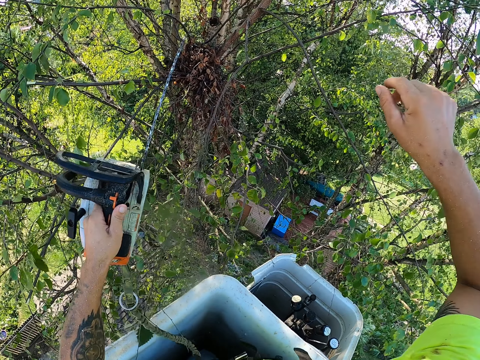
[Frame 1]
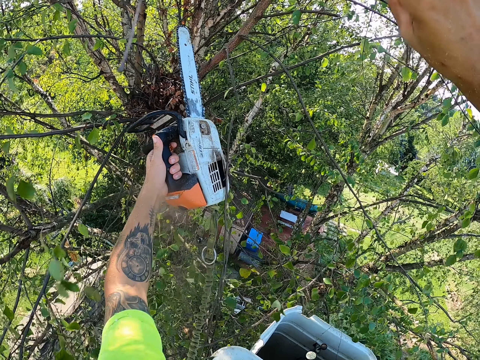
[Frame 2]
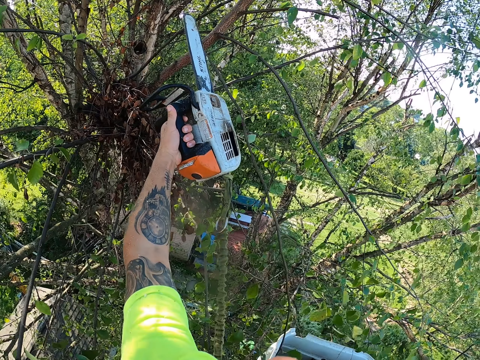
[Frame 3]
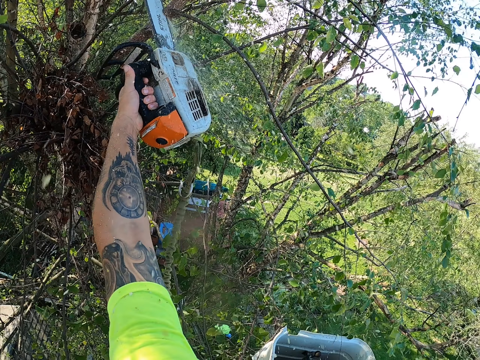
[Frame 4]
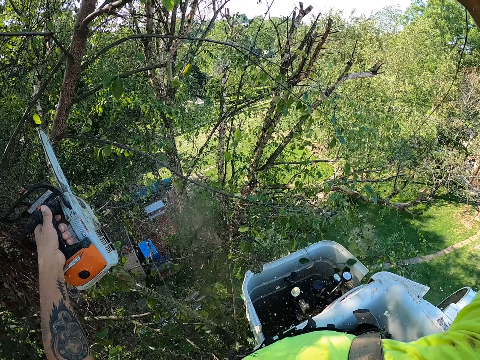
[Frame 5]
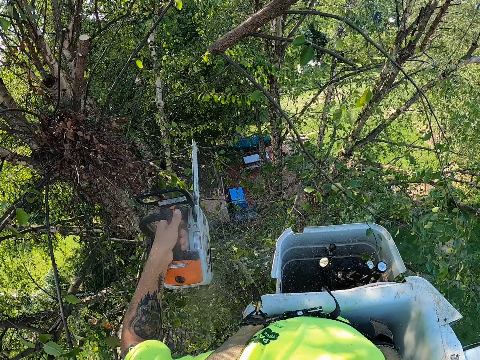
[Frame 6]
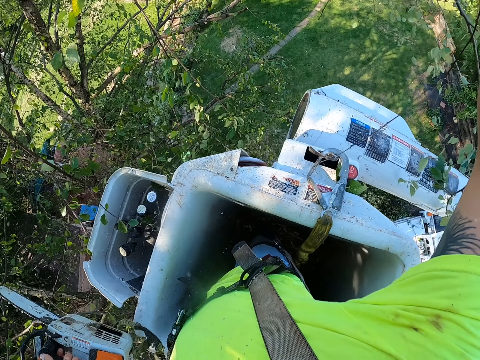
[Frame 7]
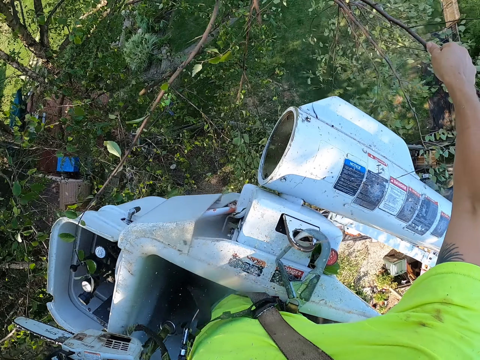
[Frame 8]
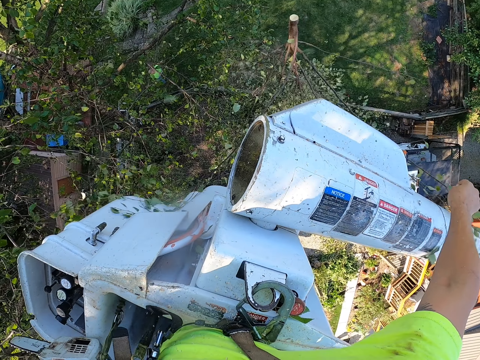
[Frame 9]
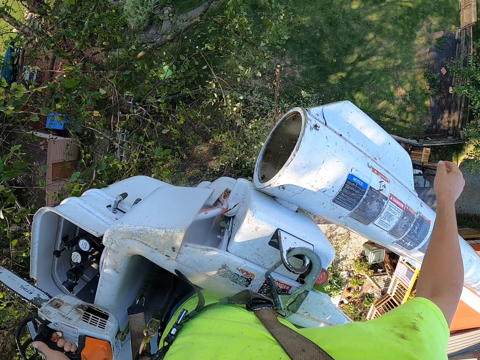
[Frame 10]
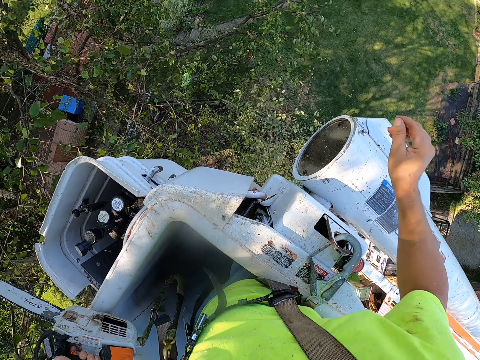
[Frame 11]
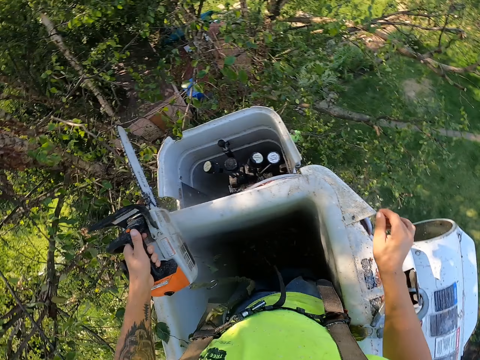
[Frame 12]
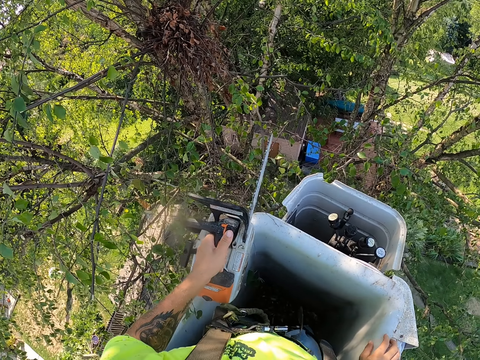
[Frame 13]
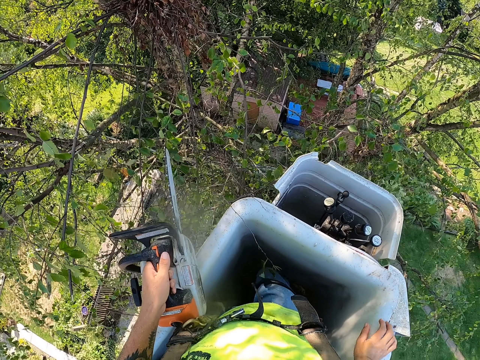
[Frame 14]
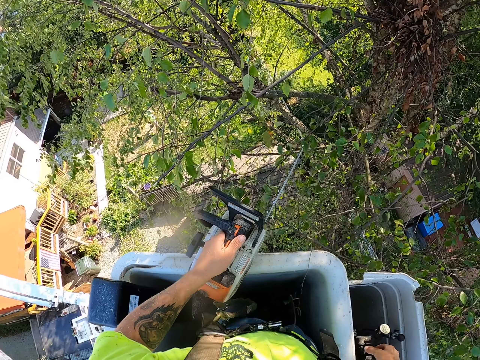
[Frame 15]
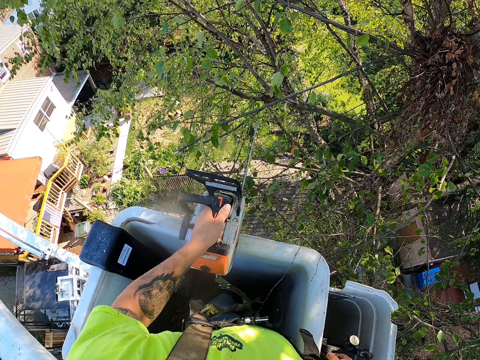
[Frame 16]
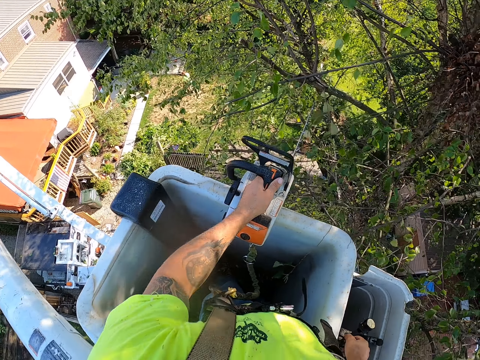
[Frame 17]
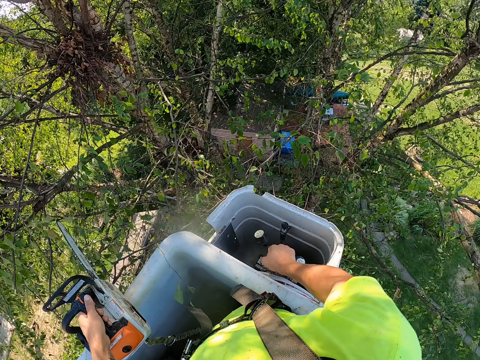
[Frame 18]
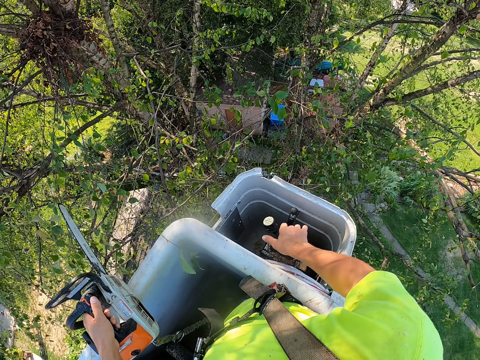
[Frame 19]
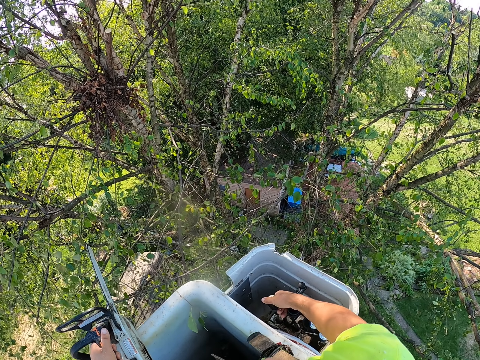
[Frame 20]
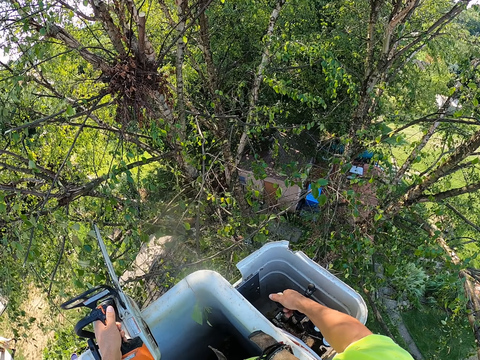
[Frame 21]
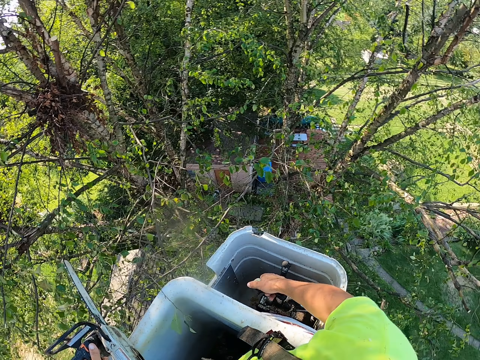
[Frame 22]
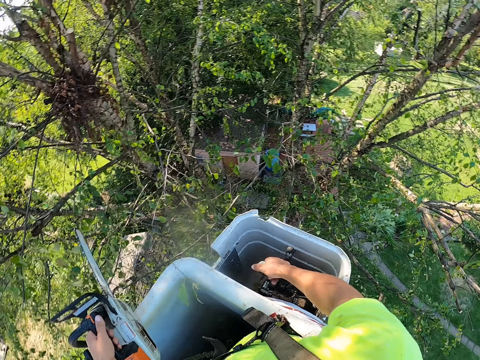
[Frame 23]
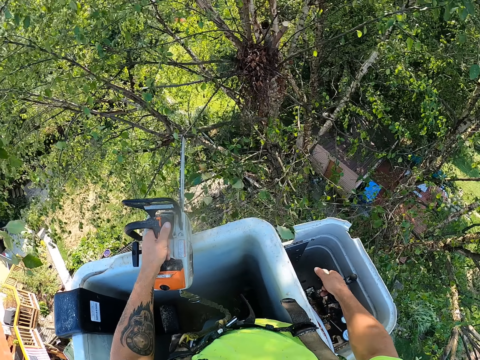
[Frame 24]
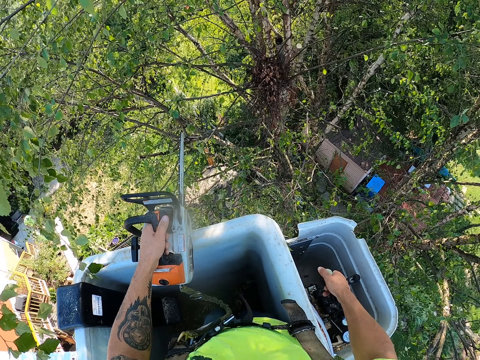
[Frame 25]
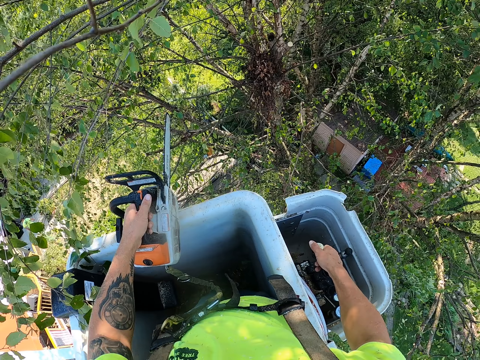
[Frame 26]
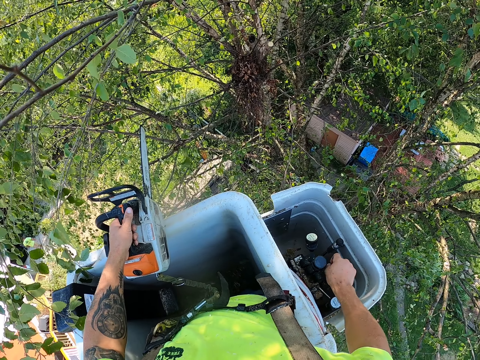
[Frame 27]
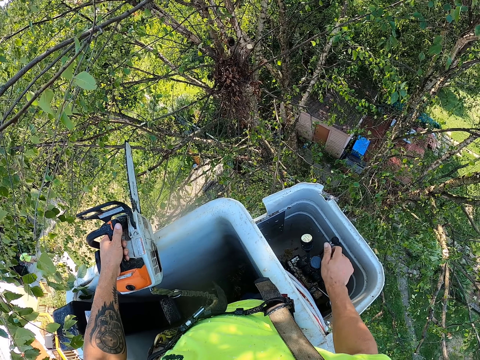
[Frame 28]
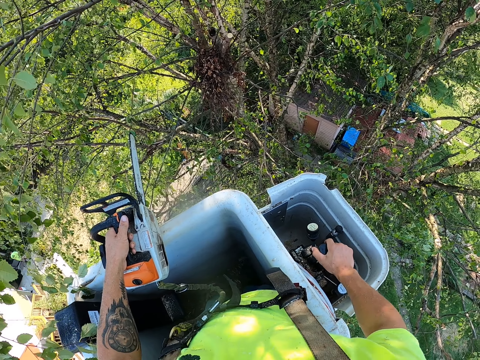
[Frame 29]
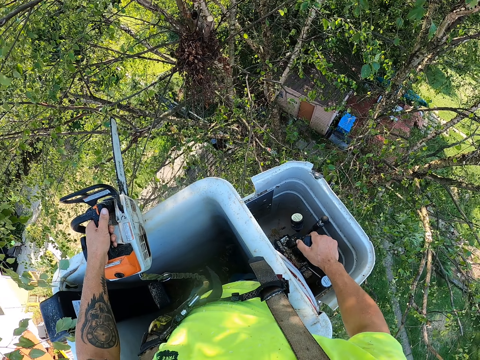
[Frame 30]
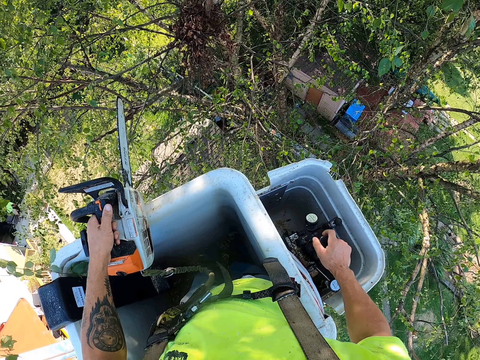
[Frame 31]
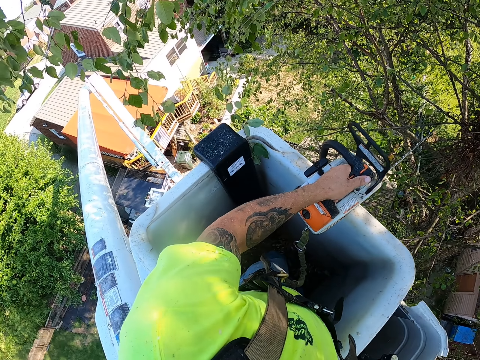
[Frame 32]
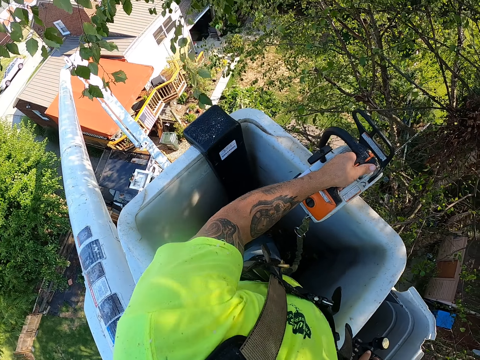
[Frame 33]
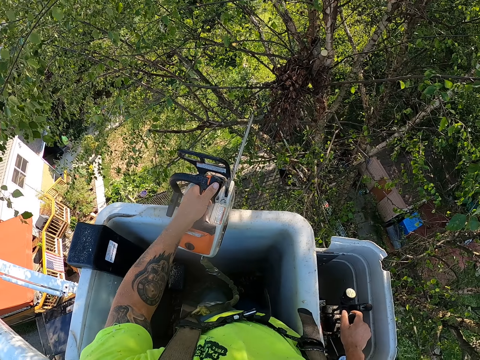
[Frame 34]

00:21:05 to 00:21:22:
The camera wearer holds the chain saw with his left hand. He cuts some tree branches from the tree with the chain saw in his left hand. He takes a tree branch from the tree with his right hand. He throws the tree branch in his right hand to the ground. He operates the tree bucket truck with his right hand. He pulls the lift away from the tree. He pulls the lift up.

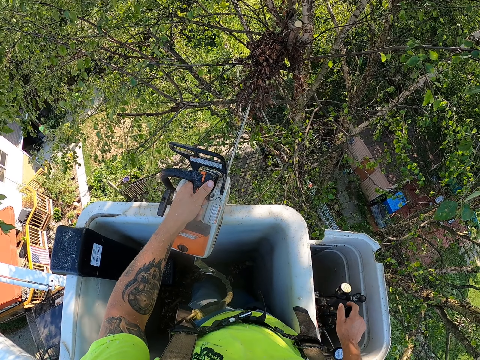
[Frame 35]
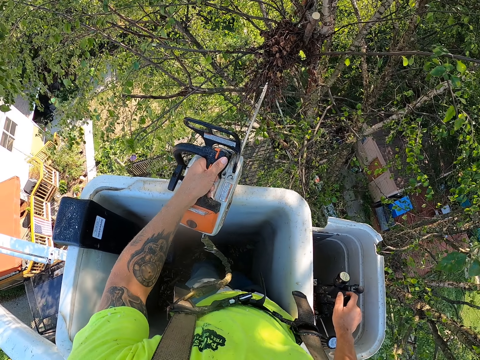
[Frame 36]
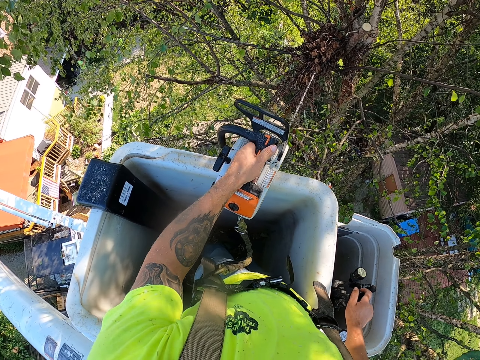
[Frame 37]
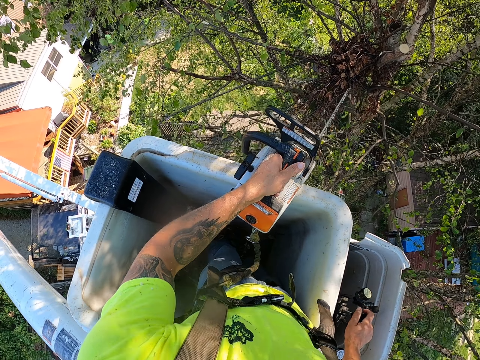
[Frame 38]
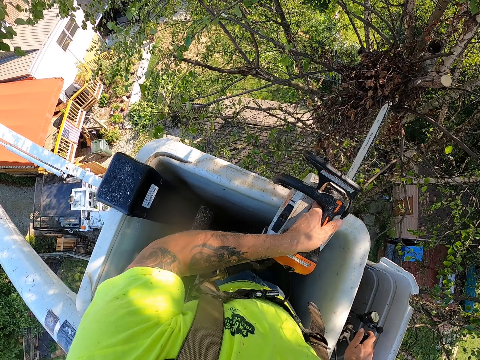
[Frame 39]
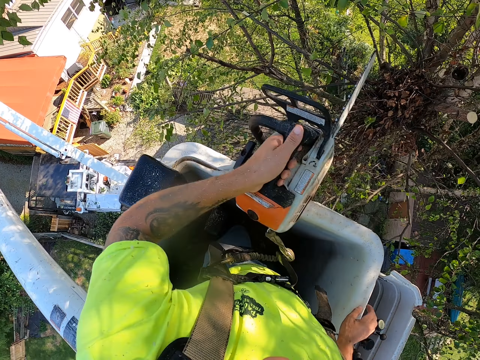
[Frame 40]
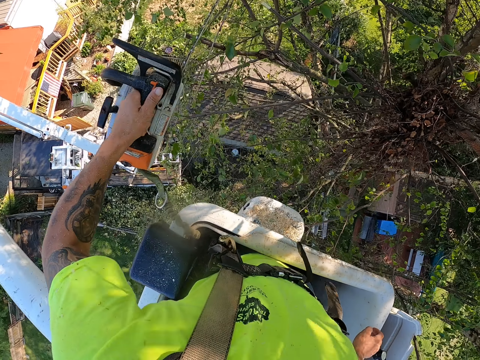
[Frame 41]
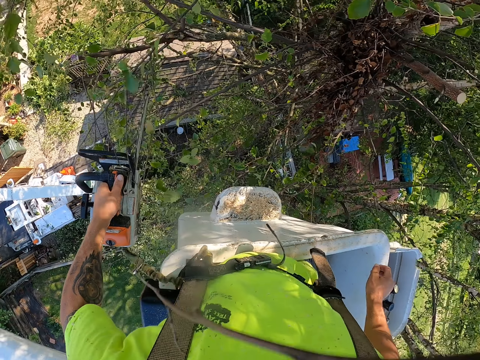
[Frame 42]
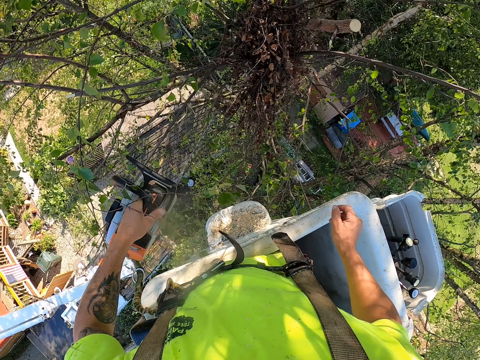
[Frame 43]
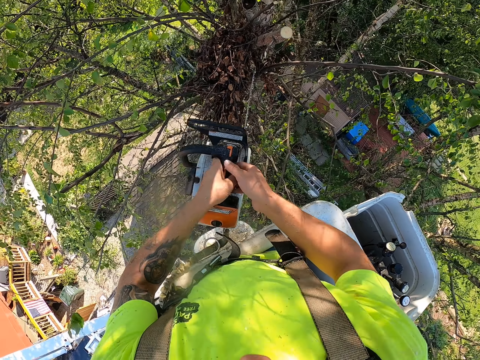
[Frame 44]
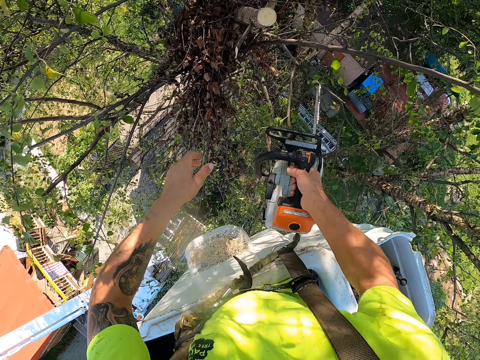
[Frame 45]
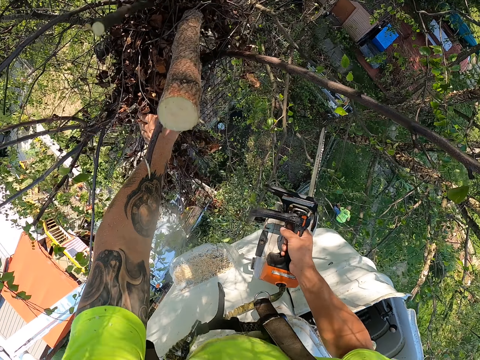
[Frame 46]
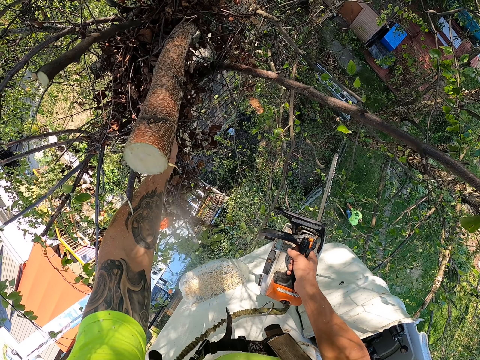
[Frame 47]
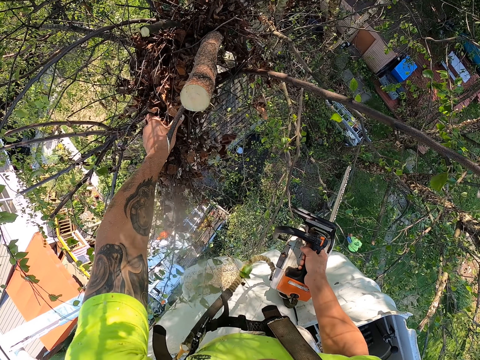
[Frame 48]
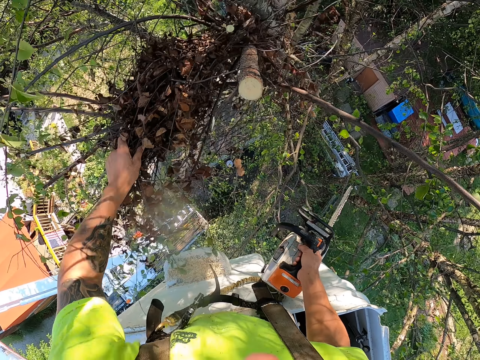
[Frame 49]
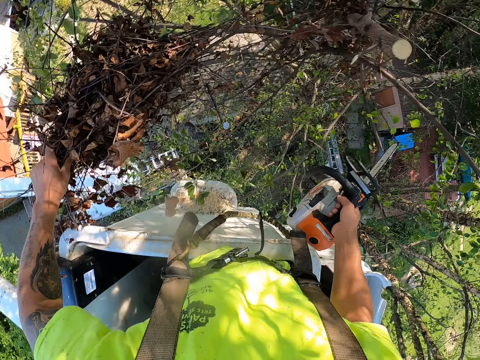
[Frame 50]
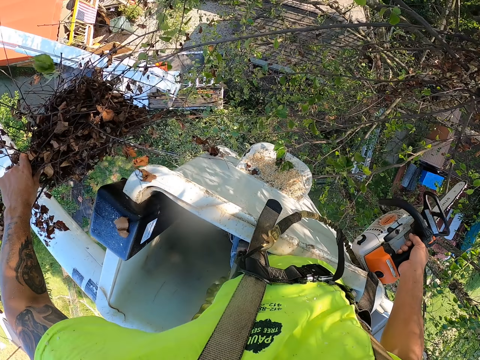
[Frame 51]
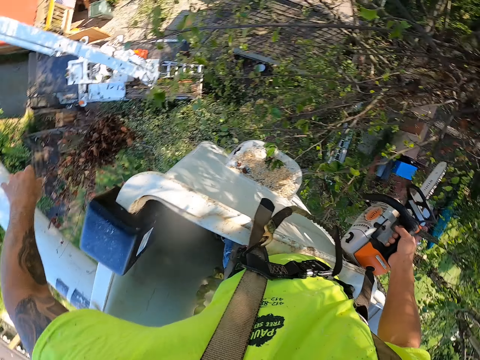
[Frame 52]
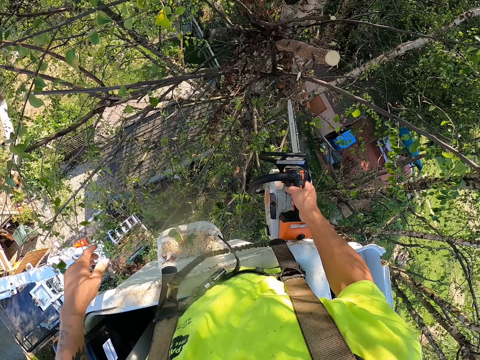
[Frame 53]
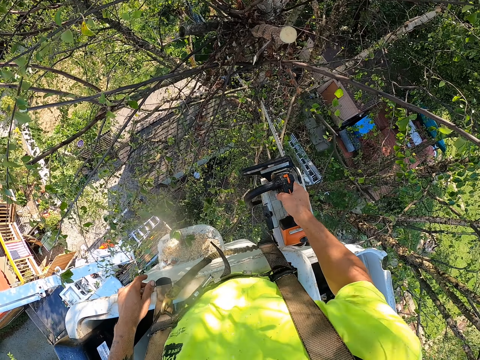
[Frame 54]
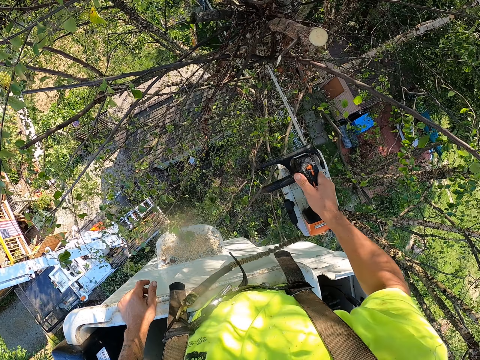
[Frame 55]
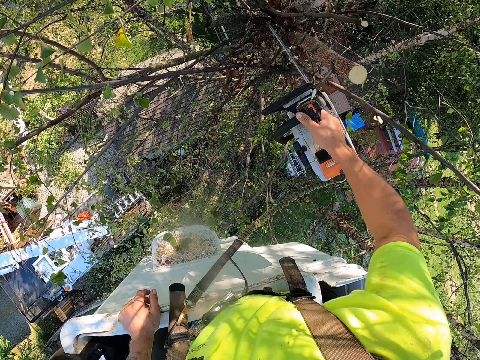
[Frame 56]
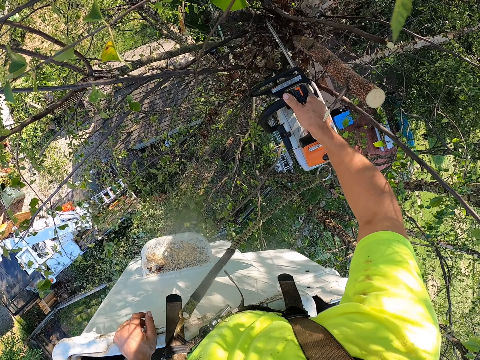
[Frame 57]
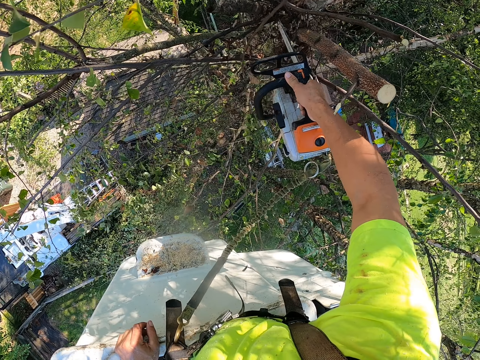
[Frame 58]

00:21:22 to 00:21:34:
The camera wearer transfers the chain saw from his left hand to his right hand. He takes some dried leaves from the tree with his left hand. He throws the dried leaves in his left hand to the ground. He cuts some tree branches from the tree with the chain saw in his right hand.
